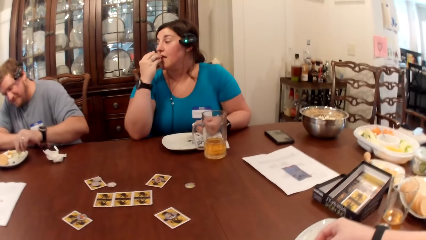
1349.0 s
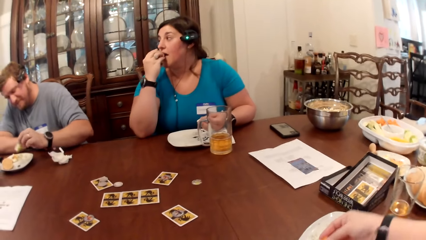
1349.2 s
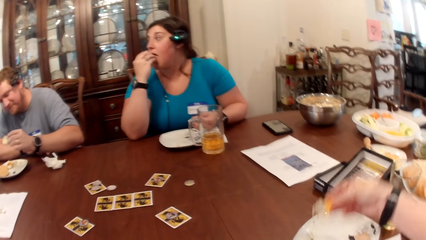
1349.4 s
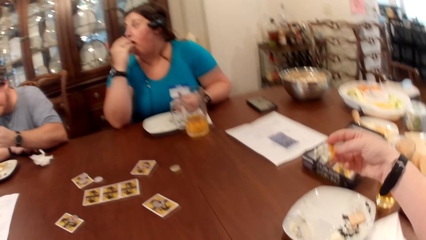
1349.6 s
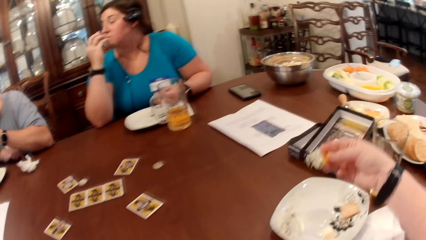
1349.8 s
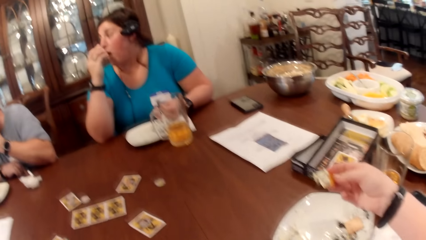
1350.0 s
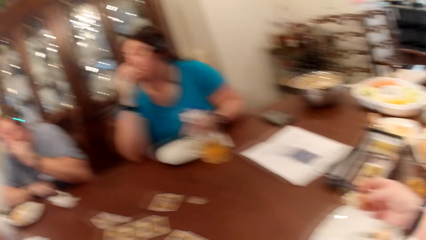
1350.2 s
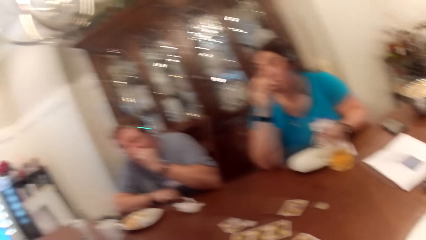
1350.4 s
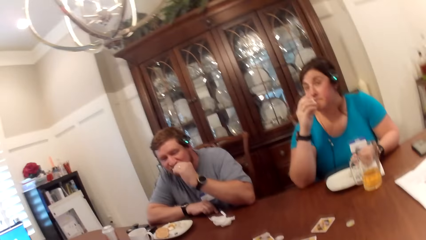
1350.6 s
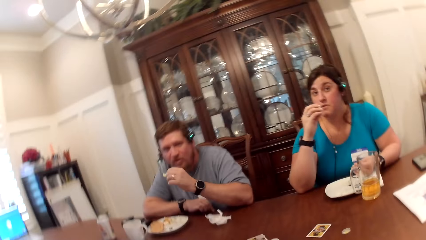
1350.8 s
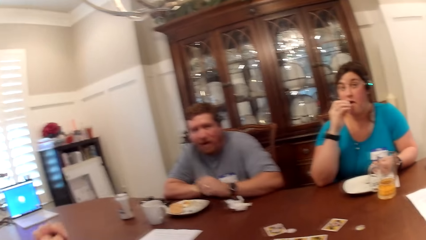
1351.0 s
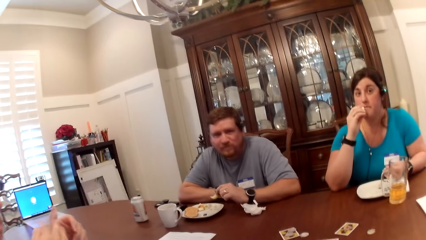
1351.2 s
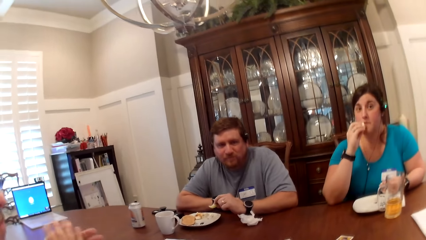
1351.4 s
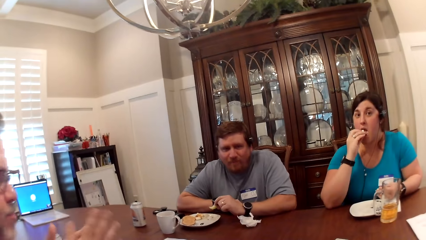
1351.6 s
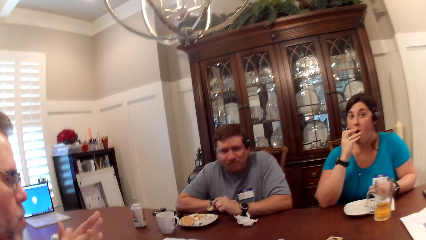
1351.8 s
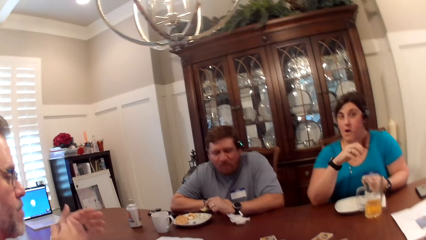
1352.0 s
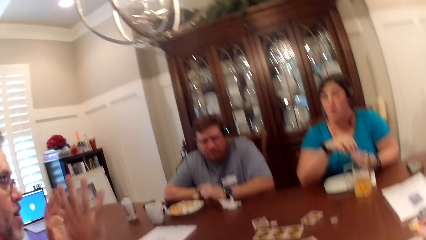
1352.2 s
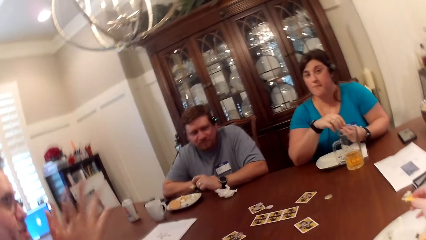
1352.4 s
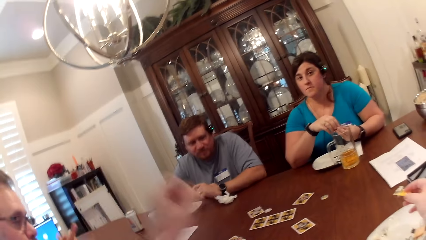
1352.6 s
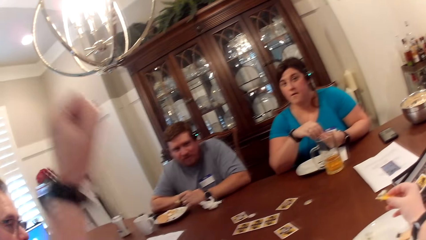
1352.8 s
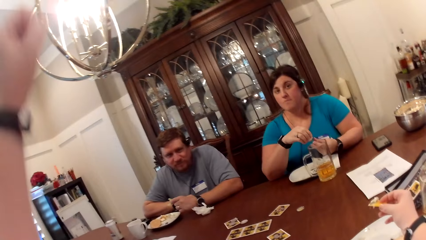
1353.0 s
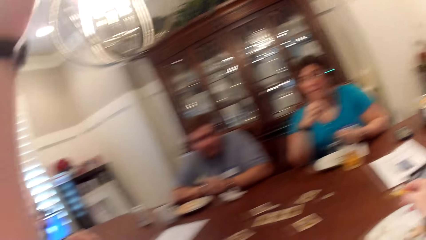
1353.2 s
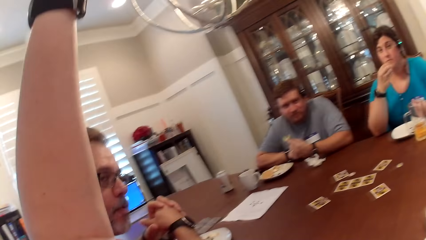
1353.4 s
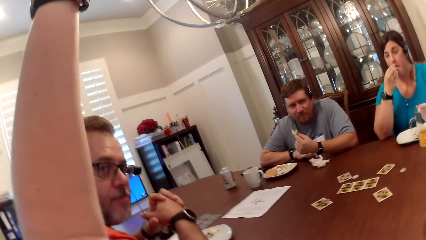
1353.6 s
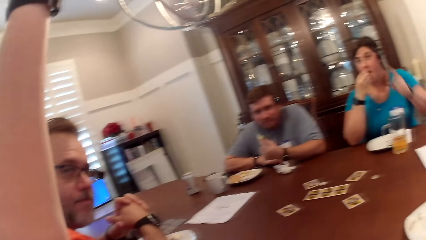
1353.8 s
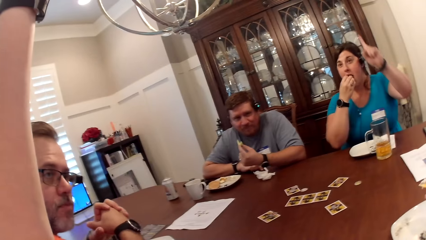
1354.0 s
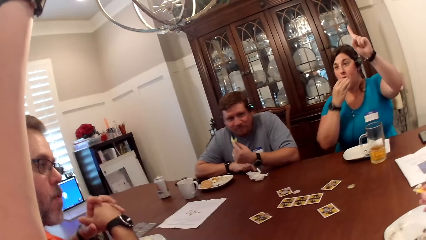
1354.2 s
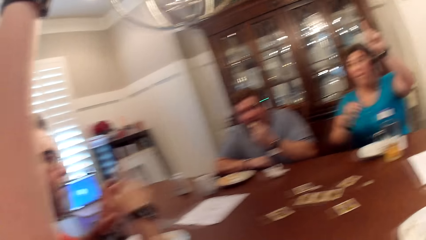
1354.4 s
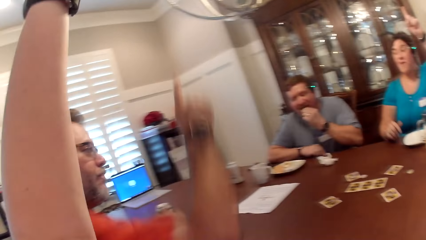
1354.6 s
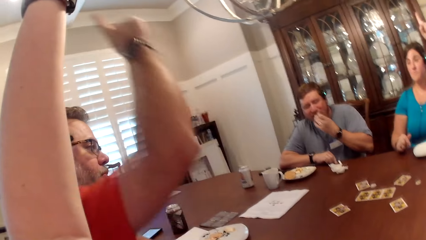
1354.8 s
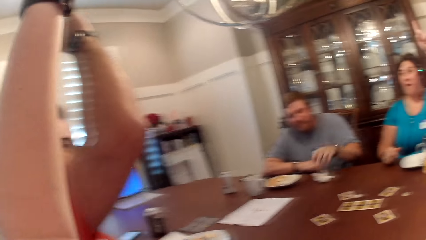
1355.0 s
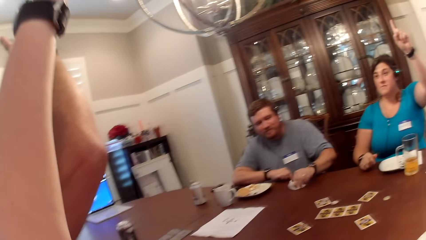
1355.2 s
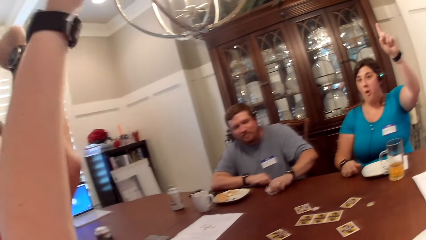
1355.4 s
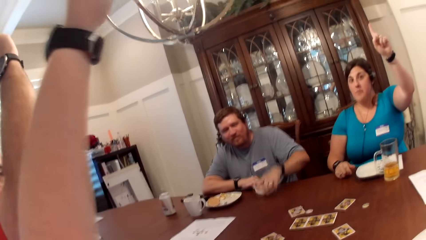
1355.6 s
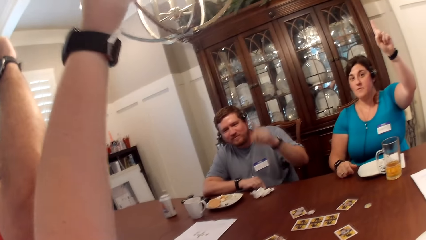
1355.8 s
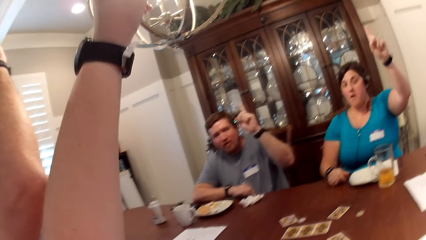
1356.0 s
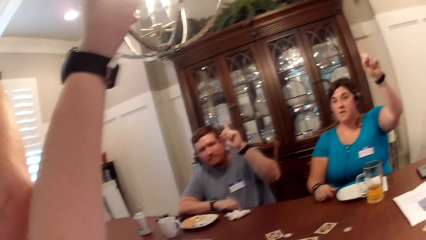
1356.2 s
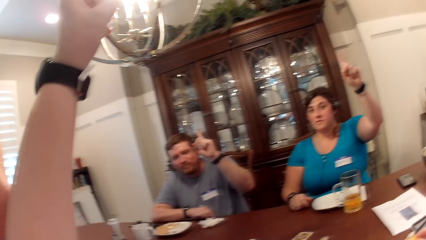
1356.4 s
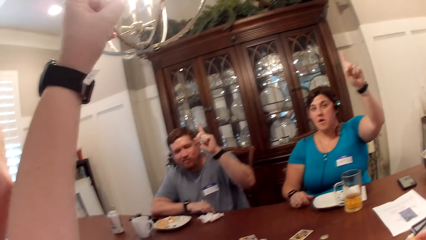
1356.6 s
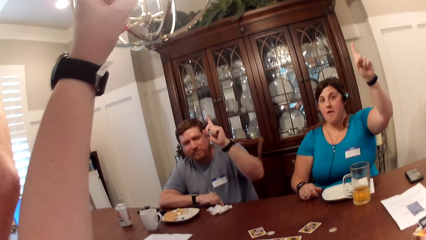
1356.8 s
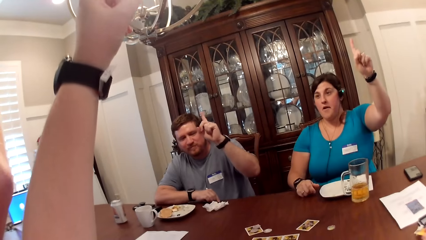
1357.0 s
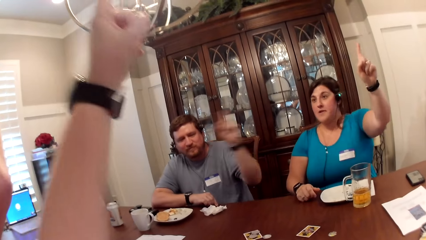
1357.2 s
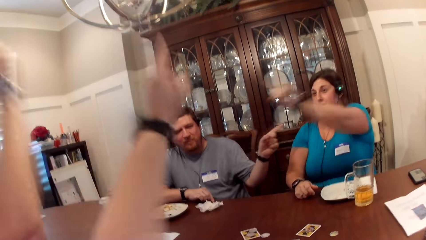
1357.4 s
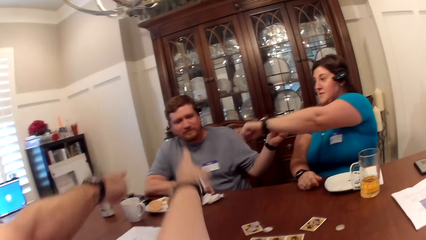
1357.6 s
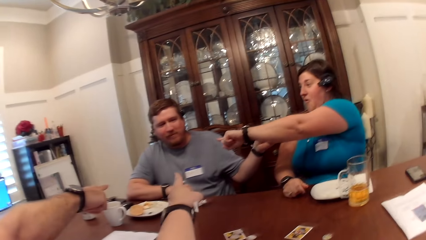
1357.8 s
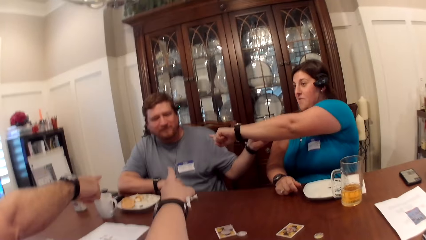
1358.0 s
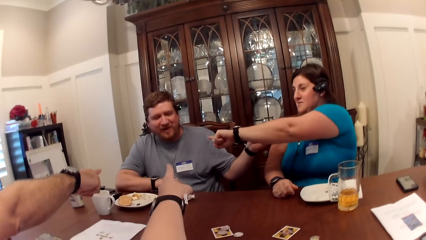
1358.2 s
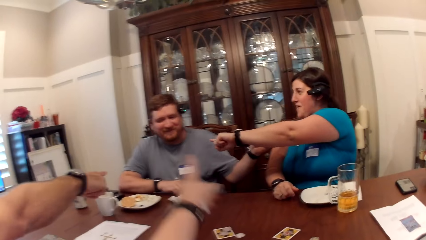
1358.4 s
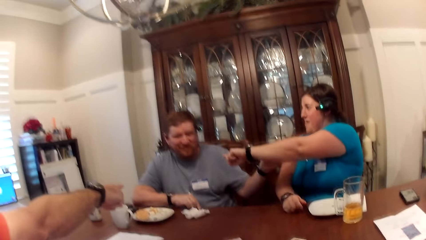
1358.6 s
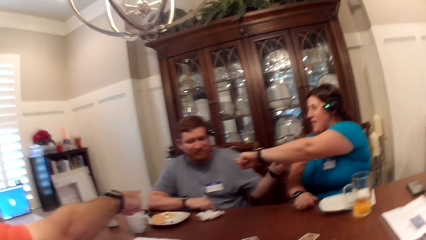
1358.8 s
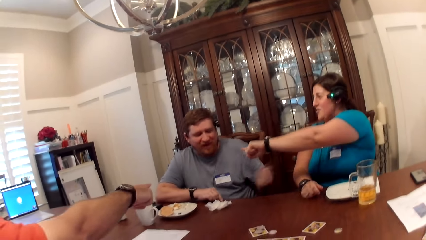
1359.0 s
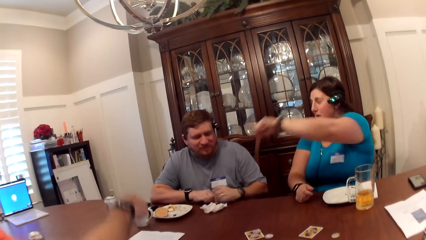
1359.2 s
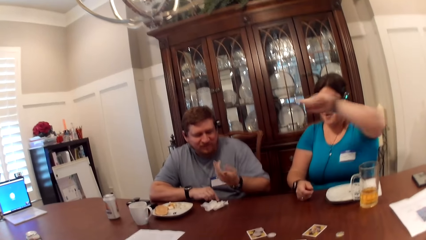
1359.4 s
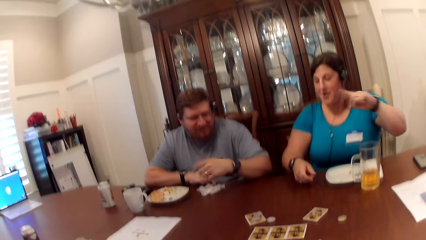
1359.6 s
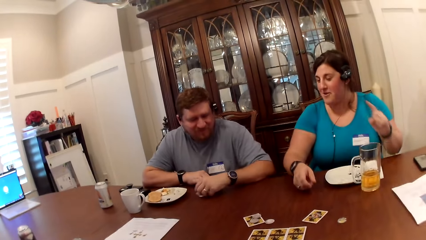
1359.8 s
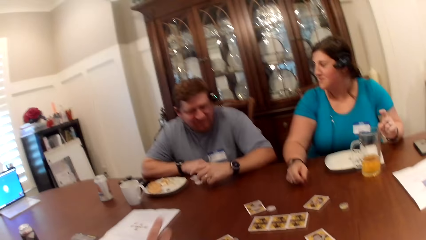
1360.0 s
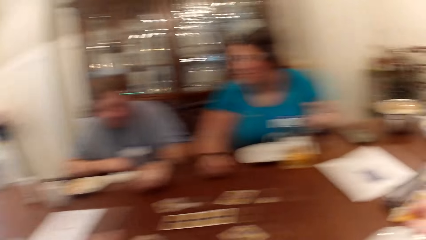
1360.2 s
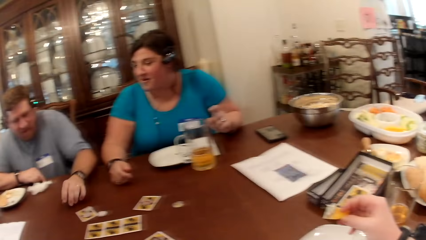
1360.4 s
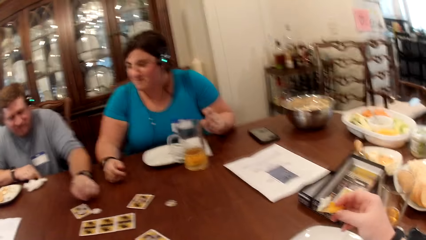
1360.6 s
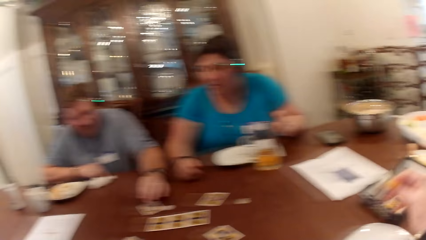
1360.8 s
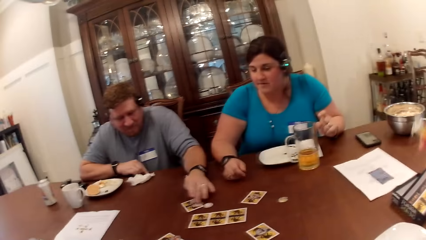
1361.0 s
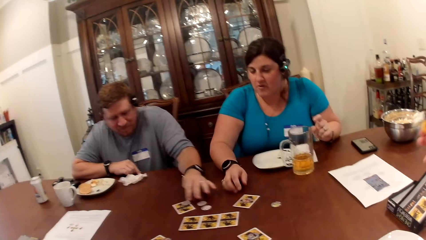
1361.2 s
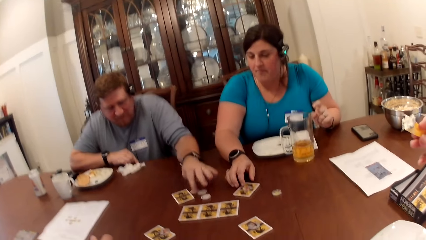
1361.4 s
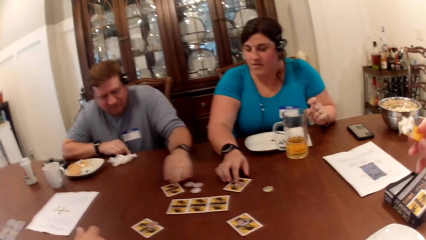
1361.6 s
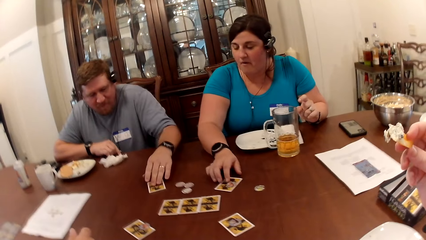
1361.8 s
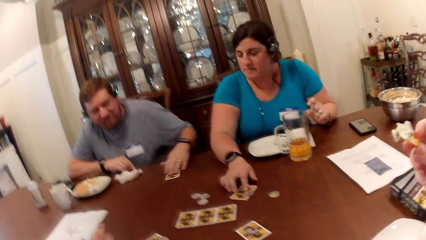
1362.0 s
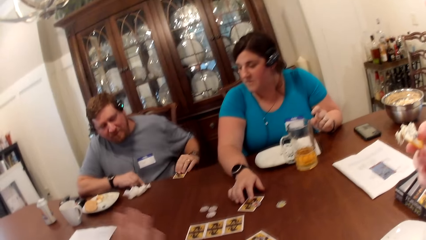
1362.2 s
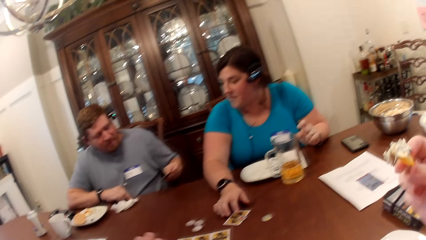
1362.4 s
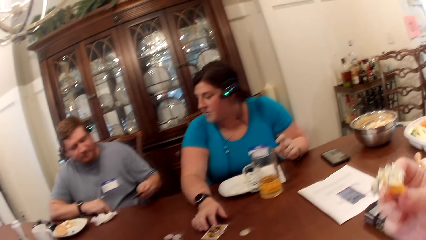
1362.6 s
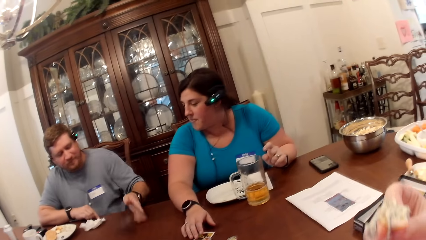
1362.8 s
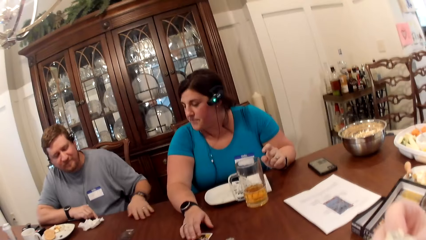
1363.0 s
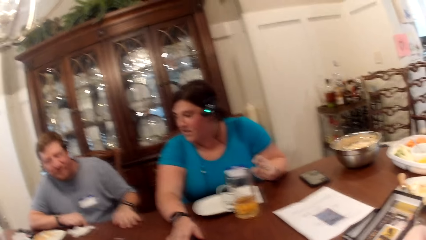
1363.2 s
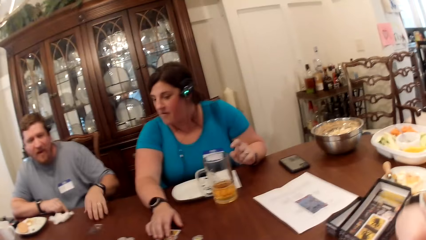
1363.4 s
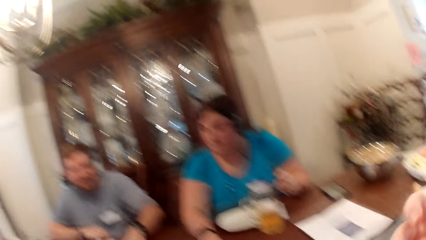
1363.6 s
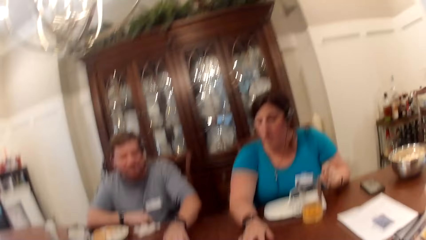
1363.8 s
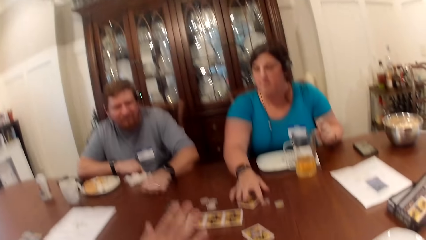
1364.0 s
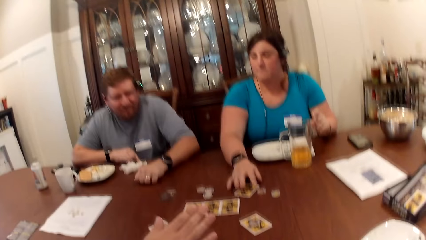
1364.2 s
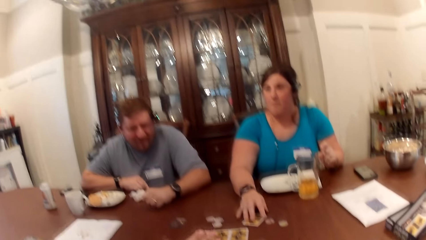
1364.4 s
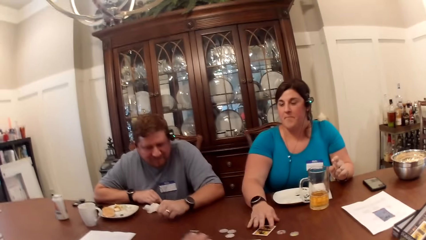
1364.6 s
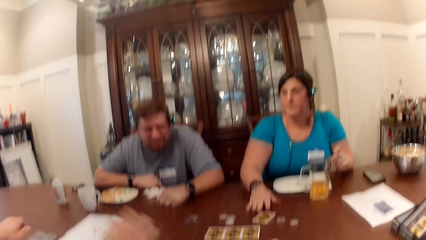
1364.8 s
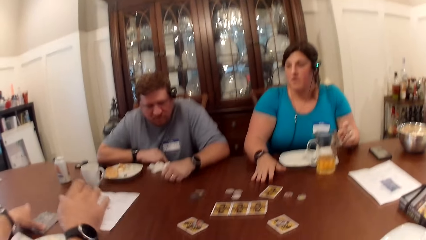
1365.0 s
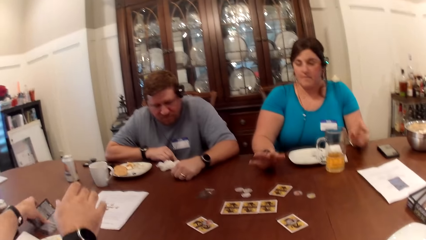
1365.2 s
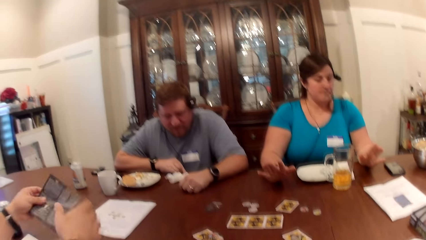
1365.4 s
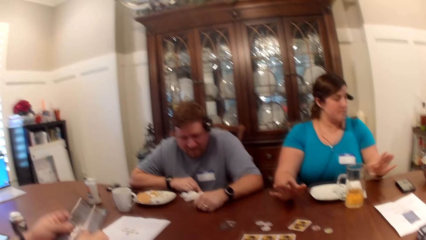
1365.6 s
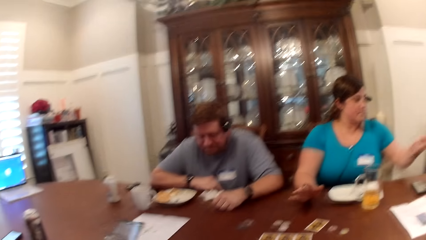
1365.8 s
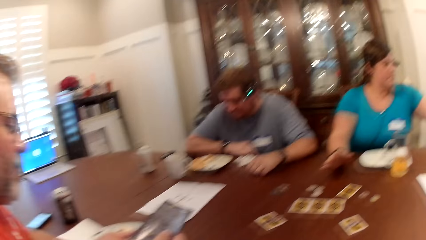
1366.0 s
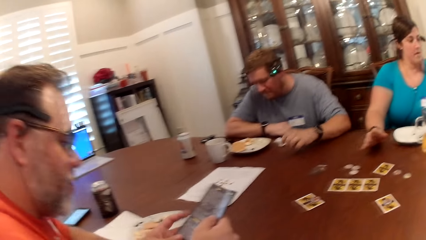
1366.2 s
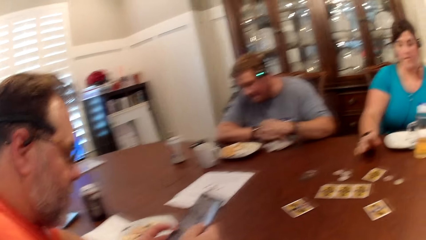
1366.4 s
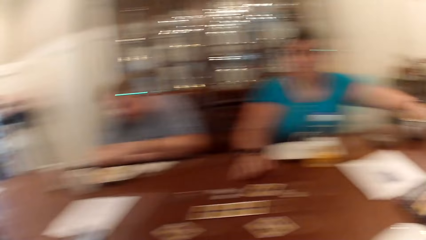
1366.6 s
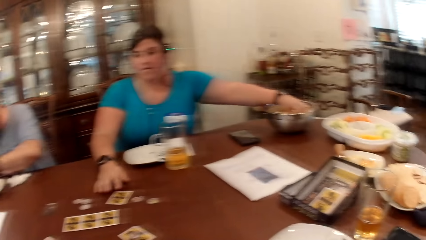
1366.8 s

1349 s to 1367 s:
The camera wearer picks food from the bowl with her right hand. A woman eats with her right hand. A man eats food. The camera wearer converses with another man, the first man and the woman. She eats food. The first man touches the tissue paper. The other man lifts his right hand. The camera wearer lifts her left hand. The woman lifts her left hand. The first man lifts his left hand. The camera wearer points at the first man with her left hand. The woman points at the first man with her left hand. The other man points at the first man with his right hand. The first man points his left hand at the woman. The other man lowers his hand. The camera wearer lowers her hand. The woman lowers her hand. The first man chooses cards on the table, moves a card and picks a card from the table with his right hand. The woman holds a card on the table with her right hand. The camera wearer eats food with her right hand. She converses with the other man, the first man and the woman. The other man picks up a book with both hands.
